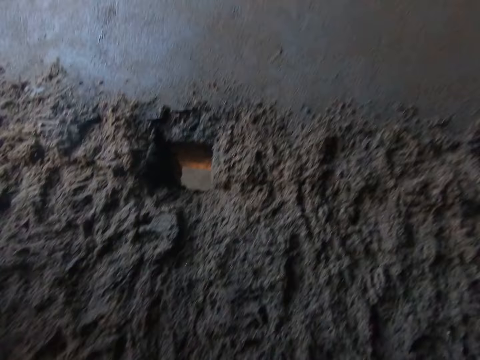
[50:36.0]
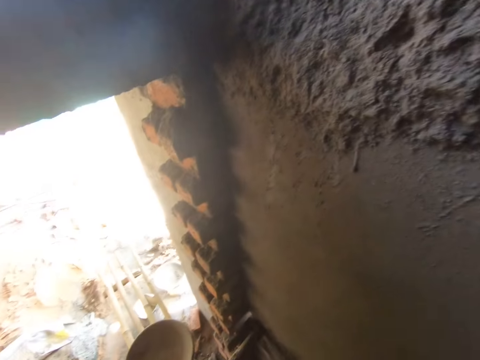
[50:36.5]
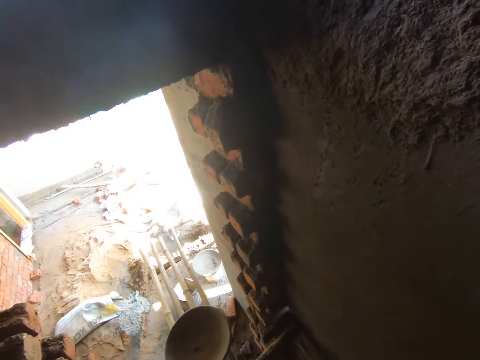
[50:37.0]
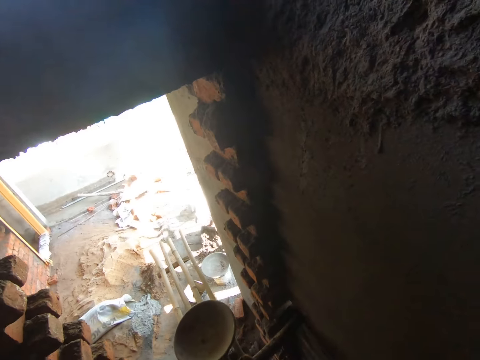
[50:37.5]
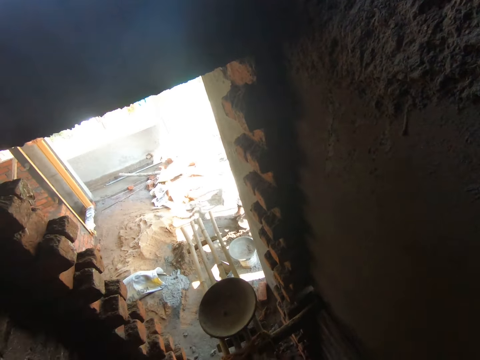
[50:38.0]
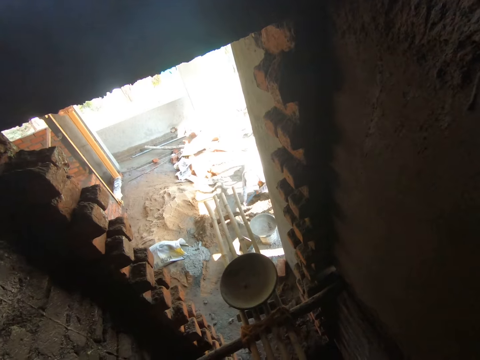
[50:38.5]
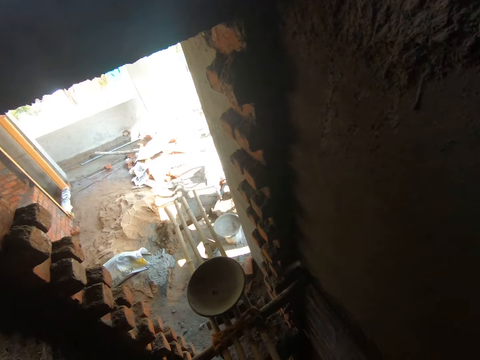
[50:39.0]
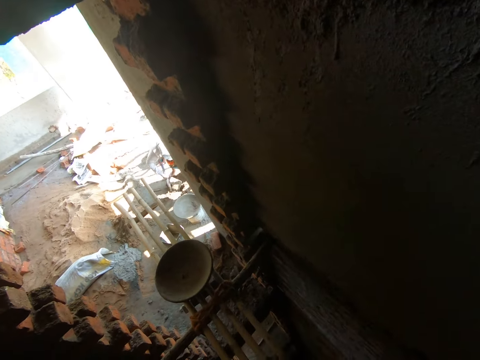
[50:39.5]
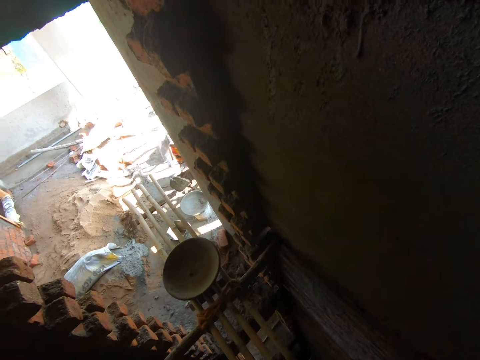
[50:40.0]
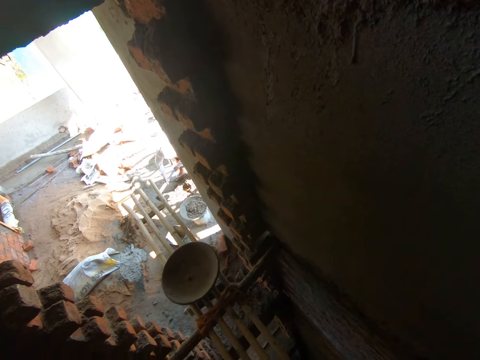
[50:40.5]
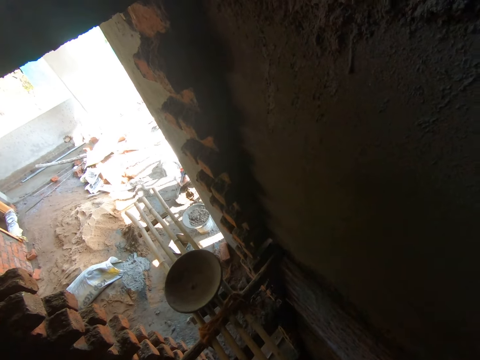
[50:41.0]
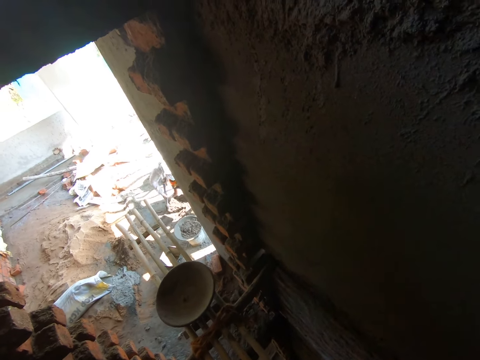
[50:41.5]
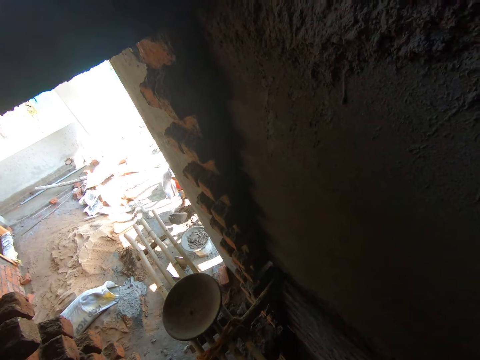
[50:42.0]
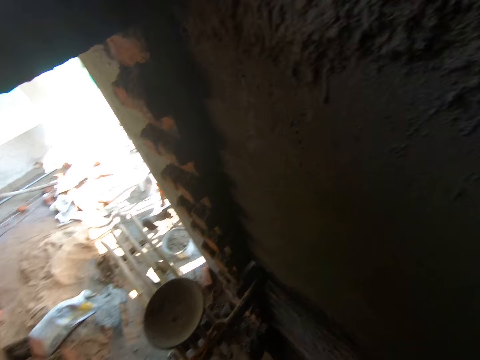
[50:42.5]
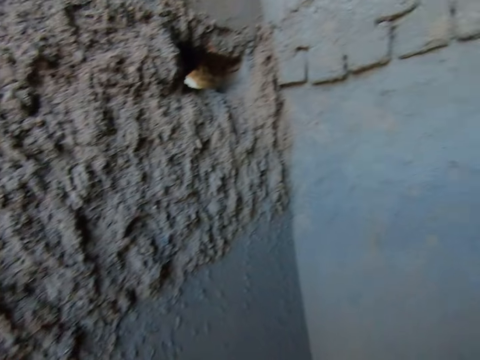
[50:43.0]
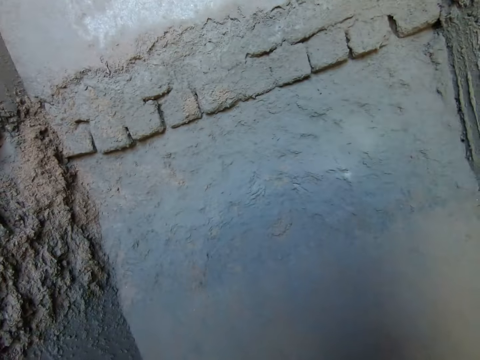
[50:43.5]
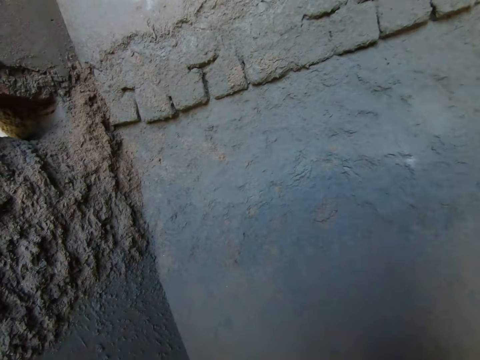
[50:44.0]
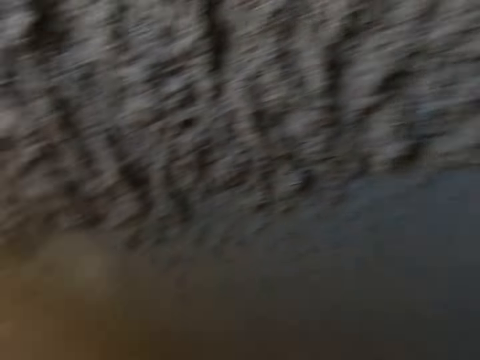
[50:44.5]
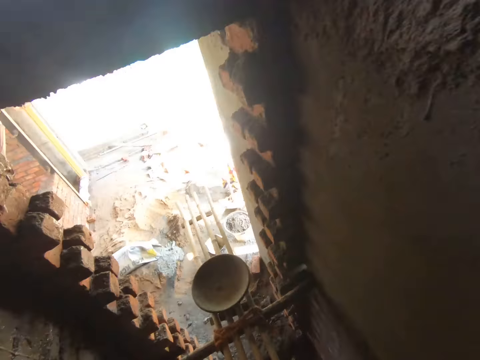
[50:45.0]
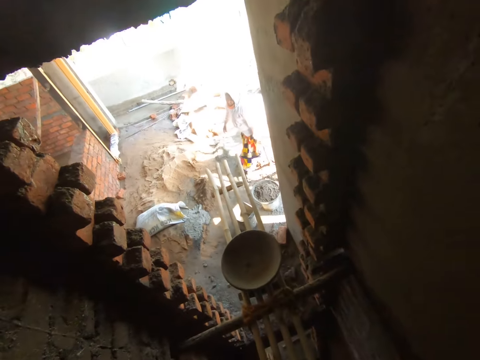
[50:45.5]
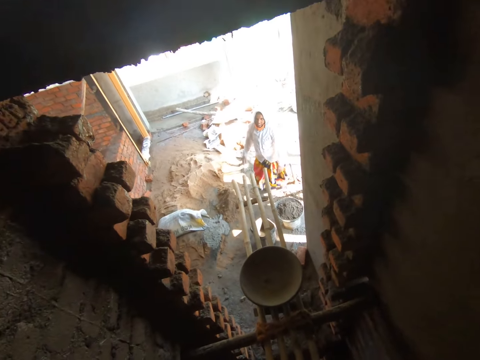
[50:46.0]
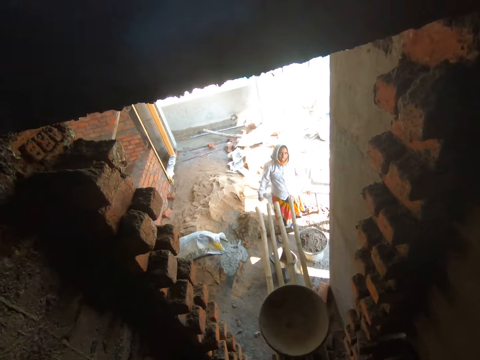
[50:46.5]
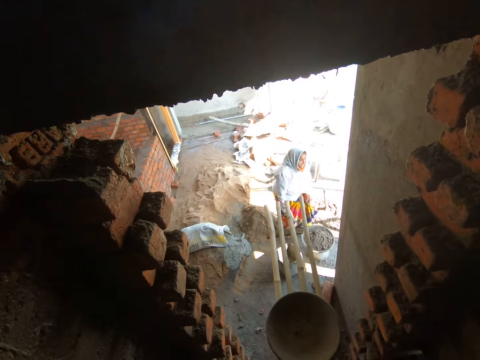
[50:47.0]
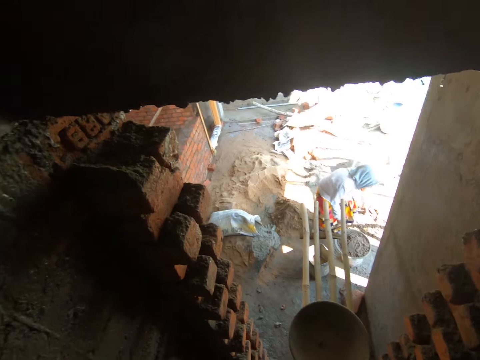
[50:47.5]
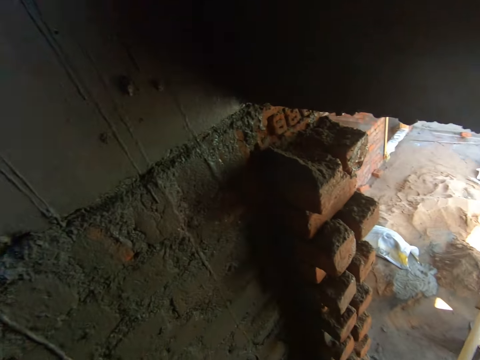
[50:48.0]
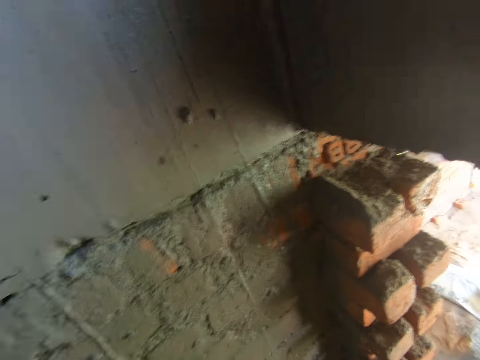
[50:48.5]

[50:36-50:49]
The woman gathers clay with a hoe in both hands. The woman pours the cement in the pan with the hoe in both hands. Another woman carries the pan with both hands.

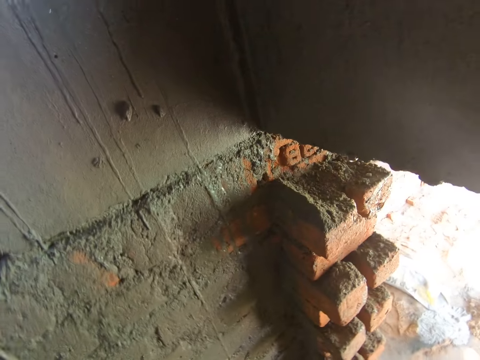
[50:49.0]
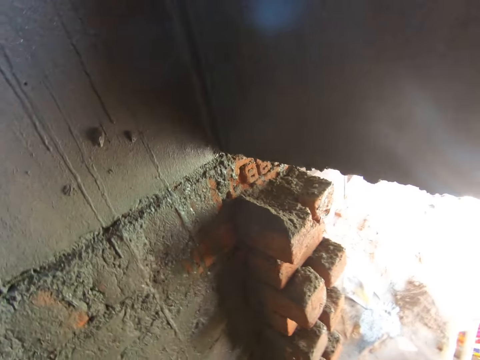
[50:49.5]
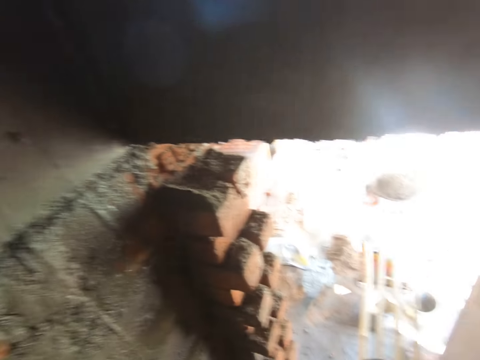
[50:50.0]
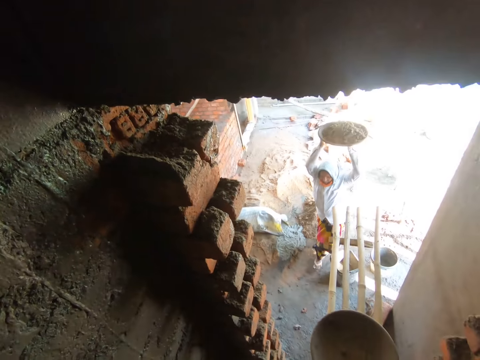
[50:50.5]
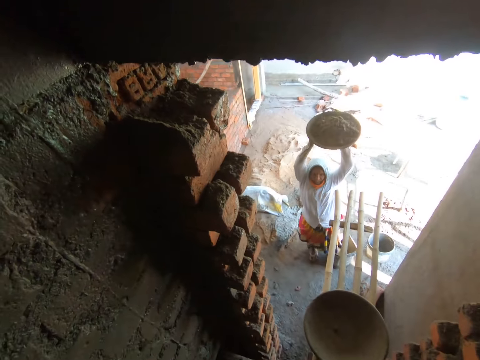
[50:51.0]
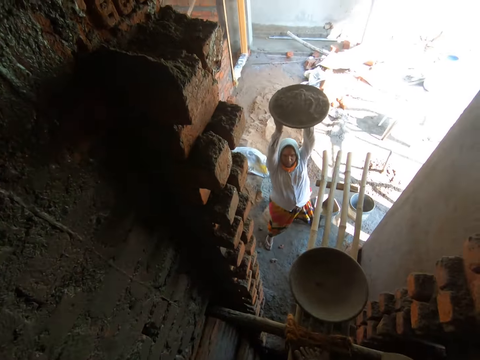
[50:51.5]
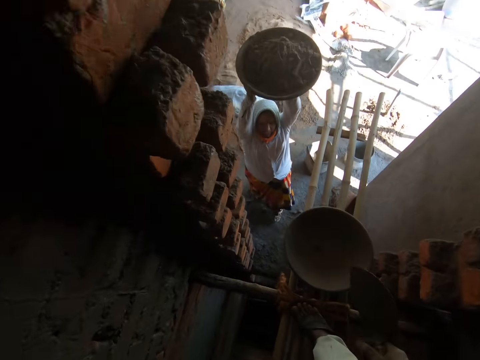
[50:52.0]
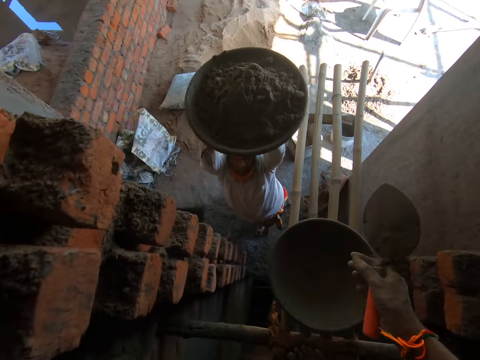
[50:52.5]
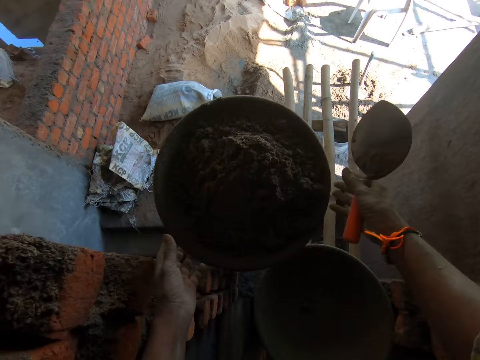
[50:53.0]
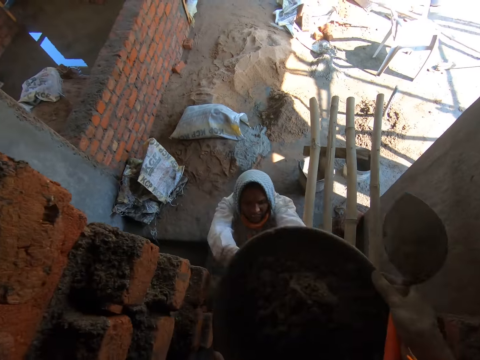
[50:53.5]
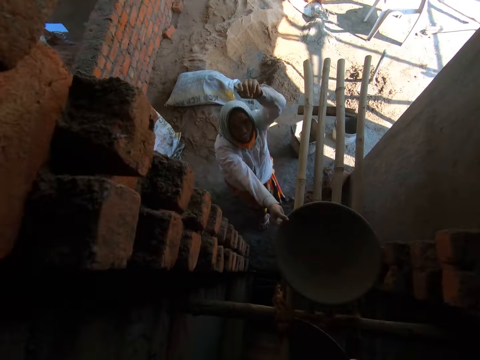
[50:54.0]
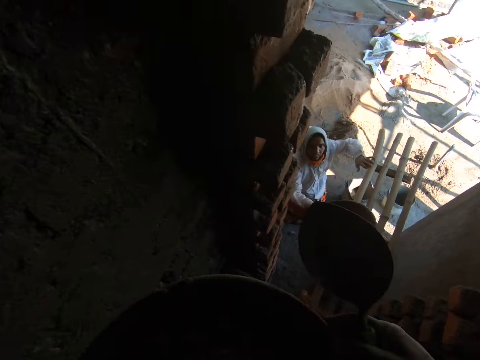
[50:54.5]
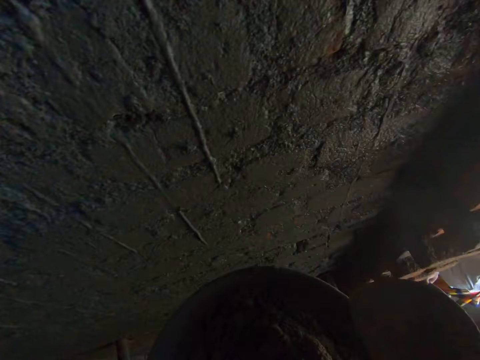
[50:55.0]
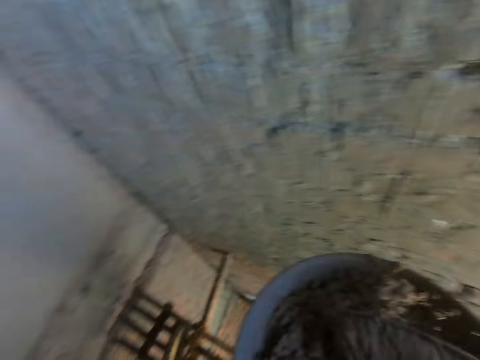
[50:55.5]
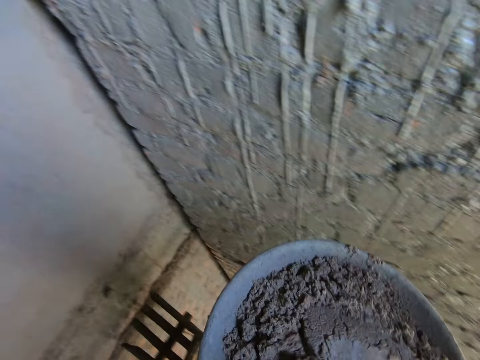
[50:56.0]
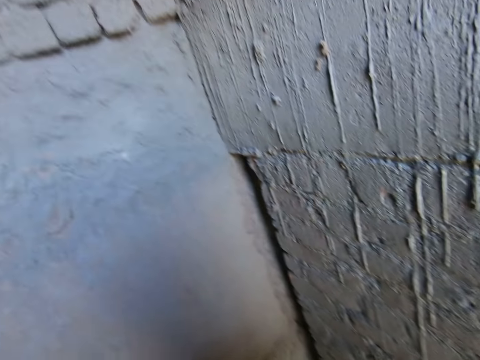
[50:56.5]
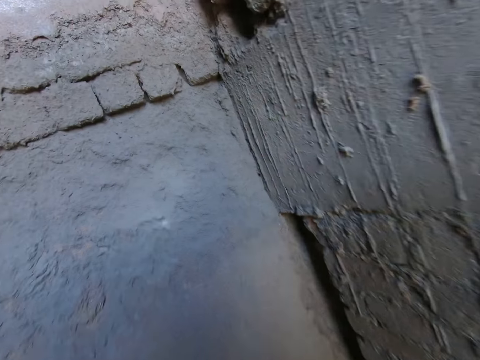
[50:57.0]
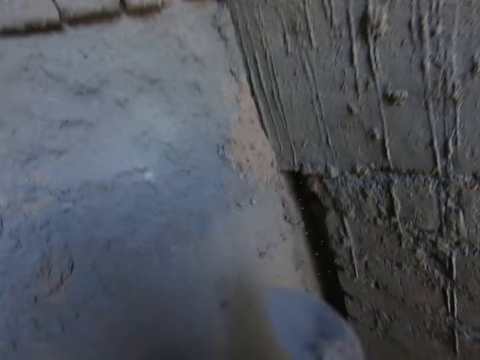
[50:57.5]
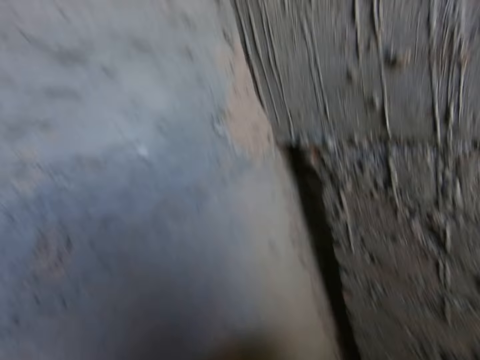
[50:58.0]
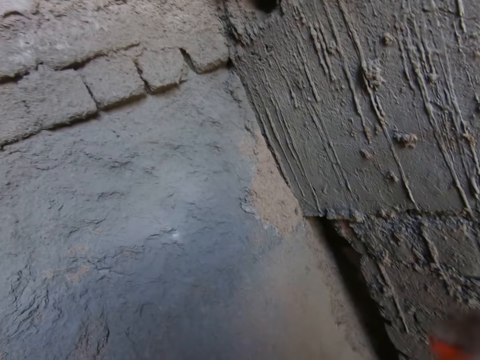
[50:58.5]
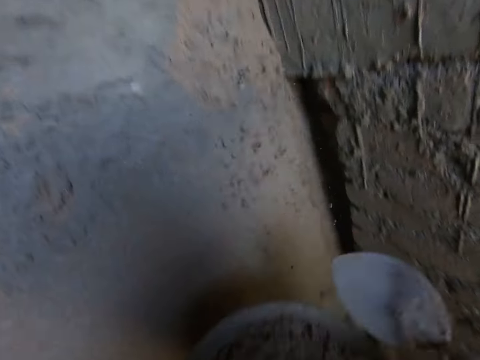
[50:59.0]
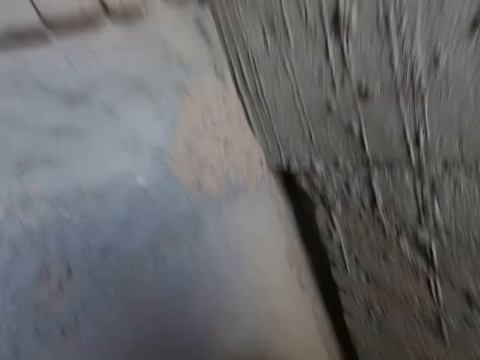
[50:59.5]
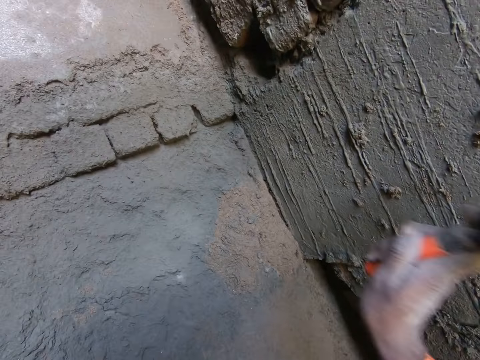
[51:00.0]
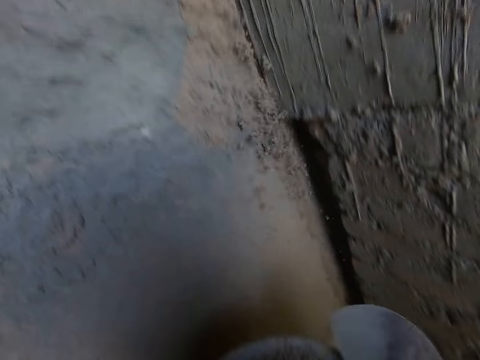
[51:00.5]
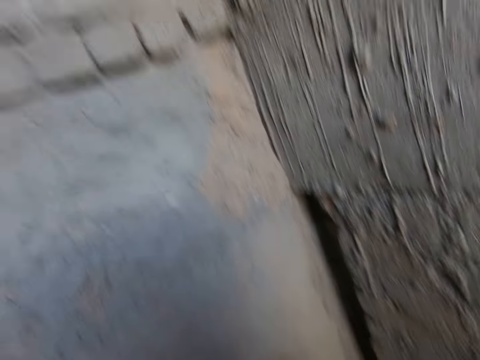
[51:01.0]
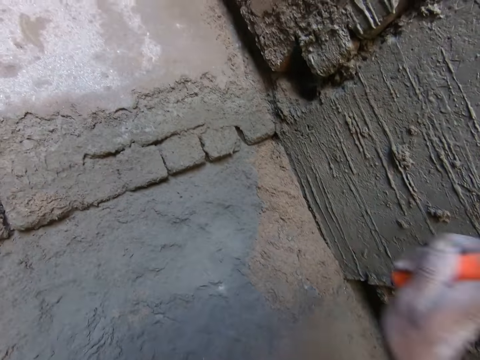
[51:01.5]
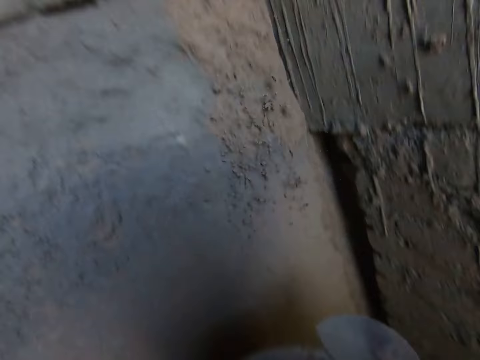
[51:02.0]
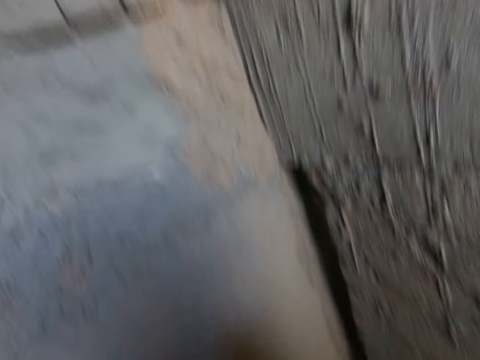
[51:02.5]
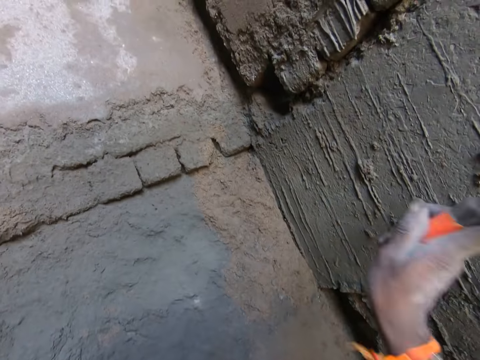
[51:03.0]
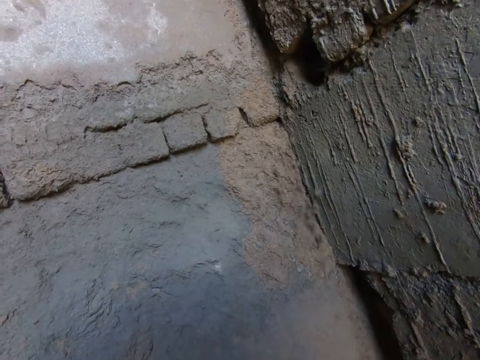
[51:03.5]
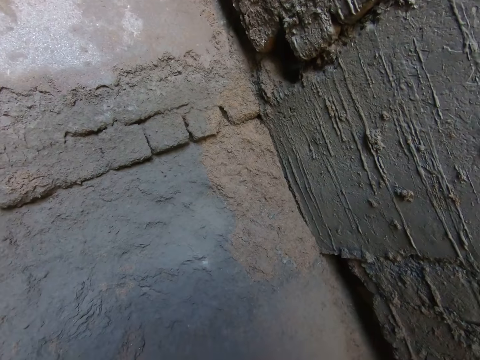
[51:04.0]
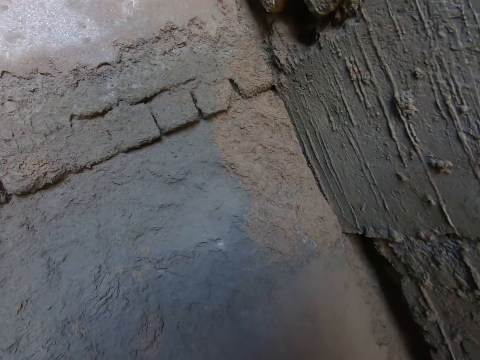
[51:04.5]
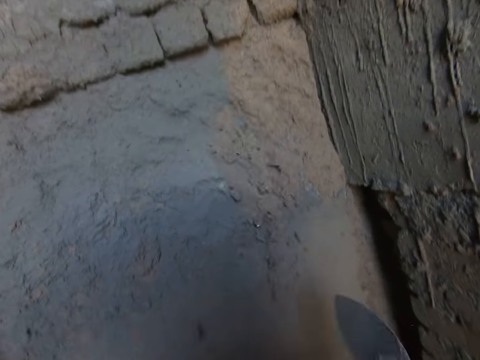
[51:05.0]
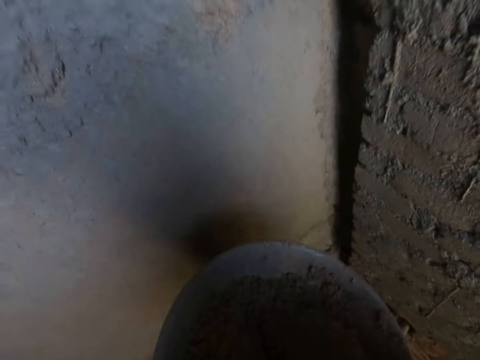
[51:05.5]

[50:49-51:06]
The woman walks towards the camera wearer. She carries a metallic basin or pan with cement mixture or clay. The camera wearer collects the pan with the cement mixture from the woman using both hands. The woman takes the pan from the bamboo stand with her right hand. The camera wearer fetches some clay with the trowel in his right hand from the pan in his left hand. He throws the clay on the trowel in his right hand on the wall. He throws it again. He fetches some clay with the trowel in his right hand from the pan in his left hand. He throws the clay on the trowel in his right hand on the wall. He scoops the cement mixture. He throws the cement mixture on the wall. He fetches some clay with the trowel in his right hand from the pan in his left hand. He throws the clay on the trowel in his right hand on the wall. He scoops the cement mixture. He throws the cement mixture on the wall. He scoops the cement mixture. He throws the cement mixture on the wall.
